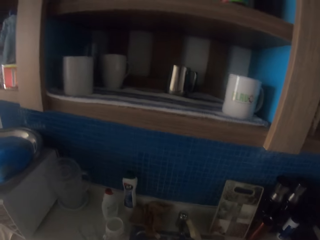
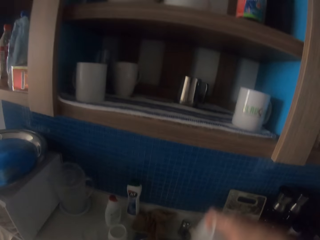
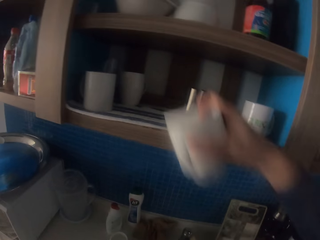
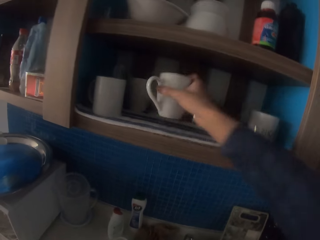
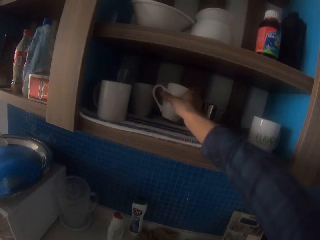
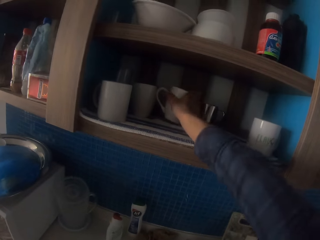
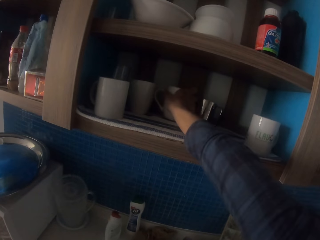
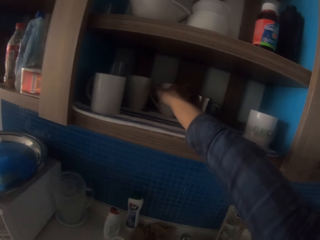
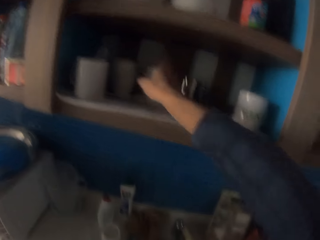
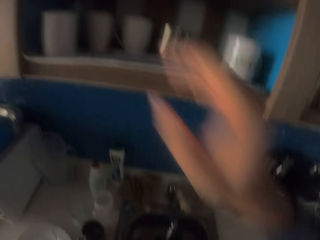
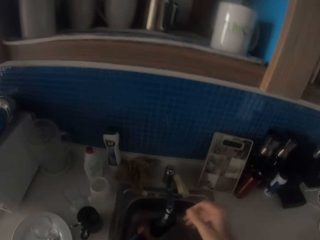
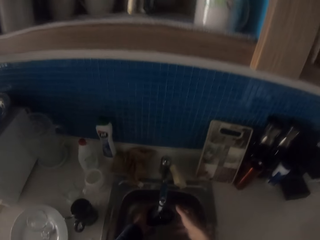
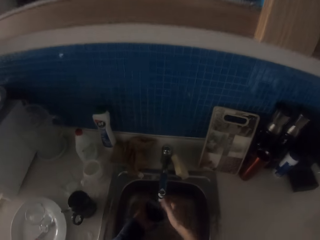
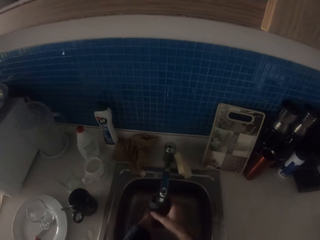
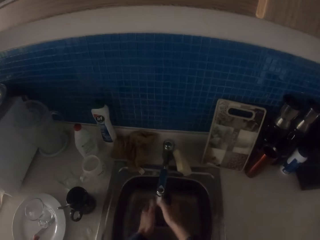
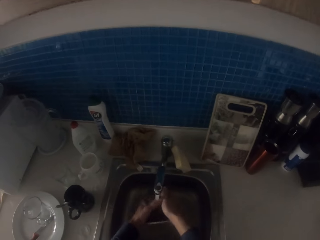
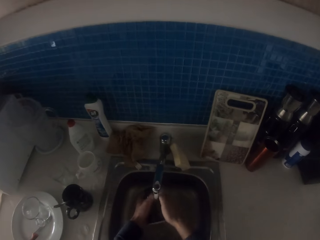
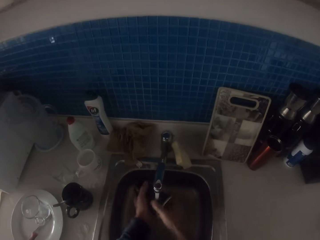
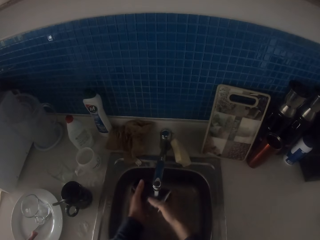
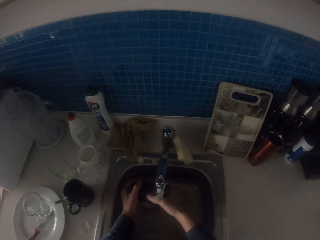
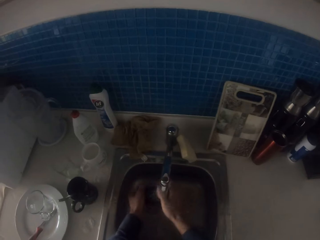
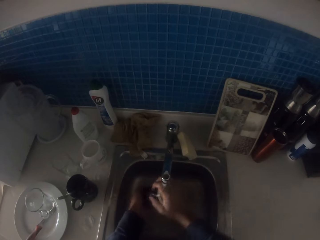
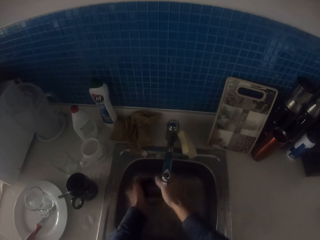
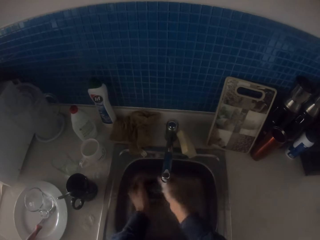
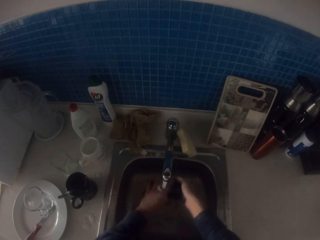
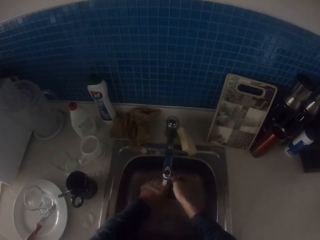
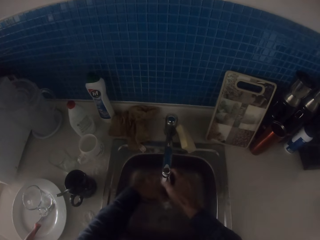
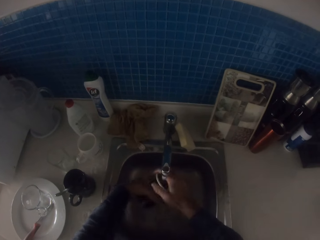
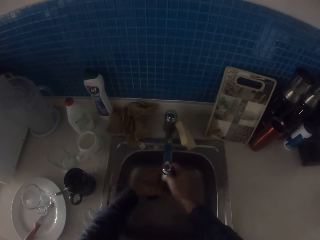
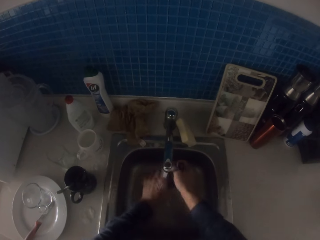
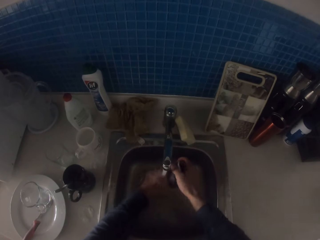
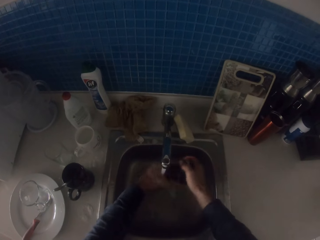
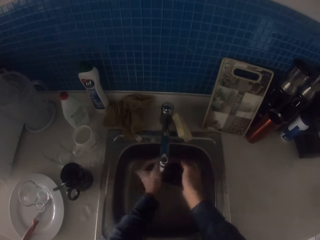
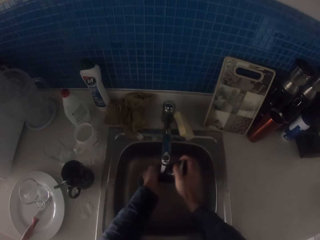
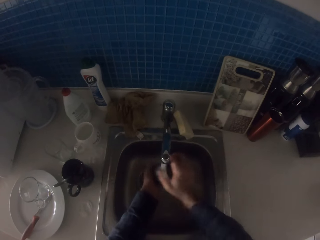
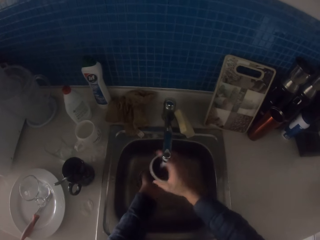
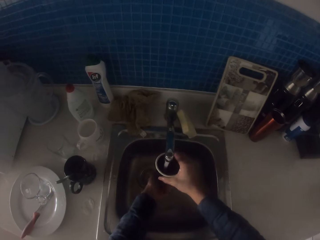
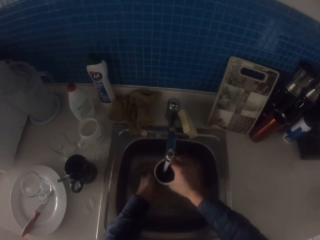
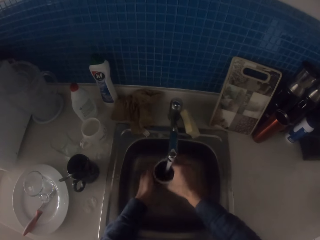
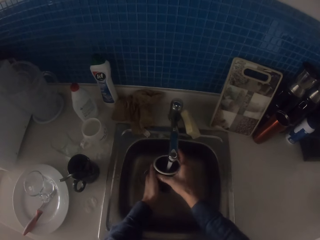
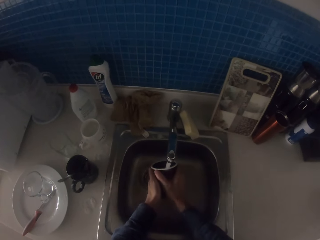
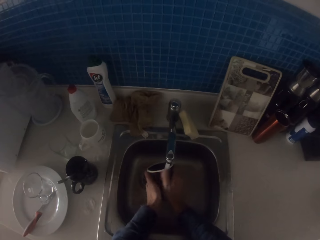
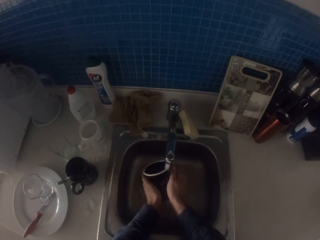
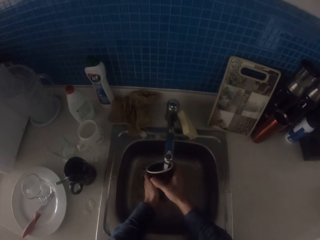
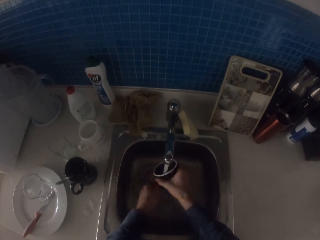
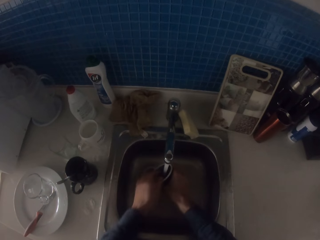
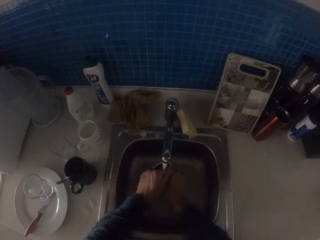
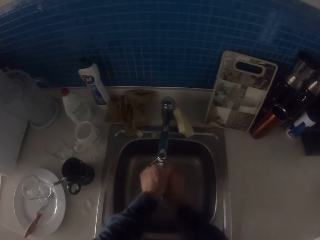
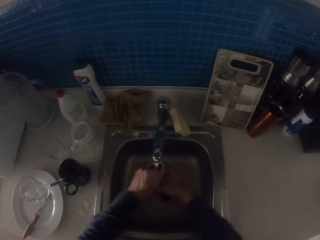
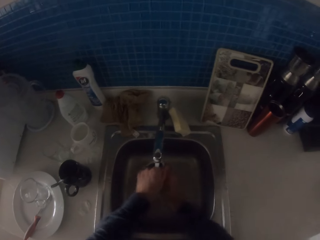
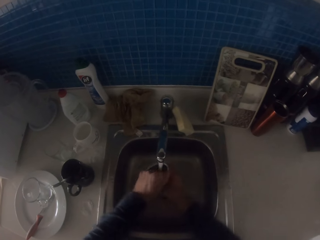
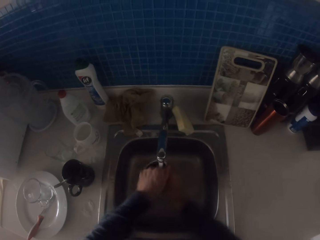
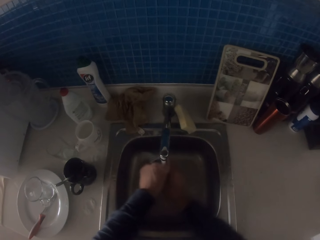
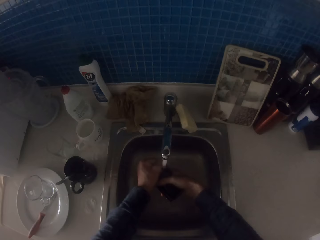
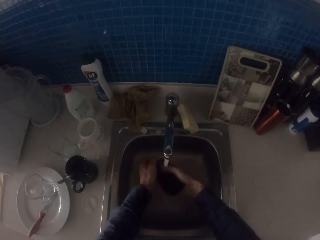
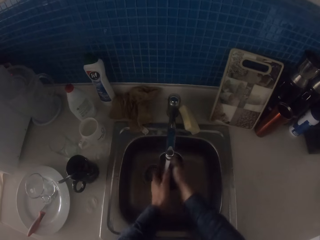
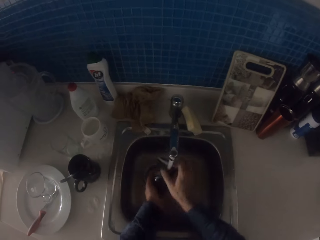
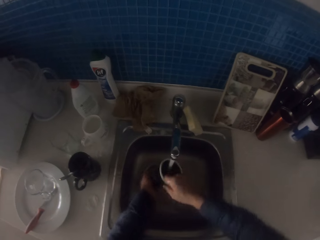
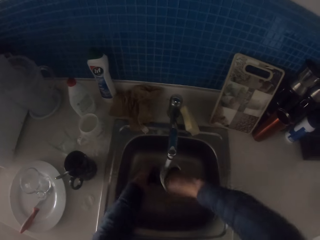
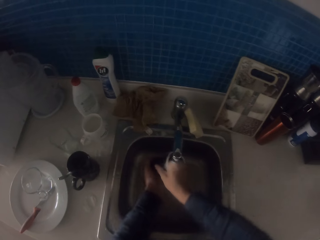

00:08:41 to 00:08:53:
The camera wearer puts the cup on the kitchen cabinet. They rinse the cup with running water from the tap.

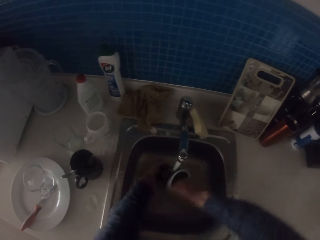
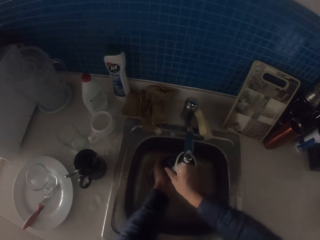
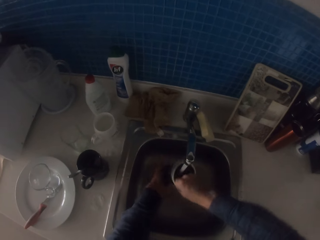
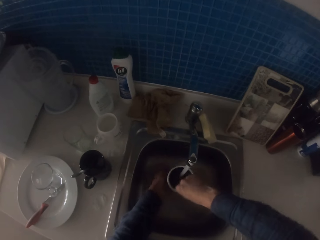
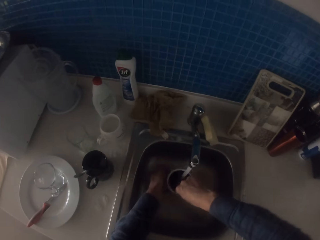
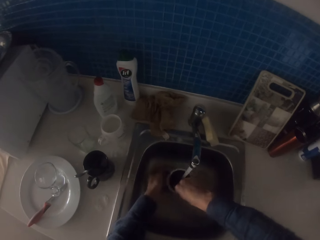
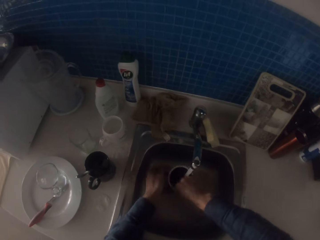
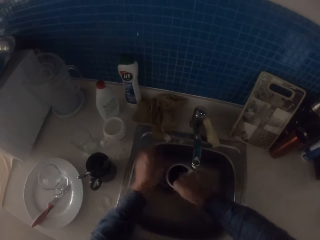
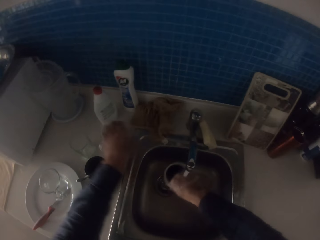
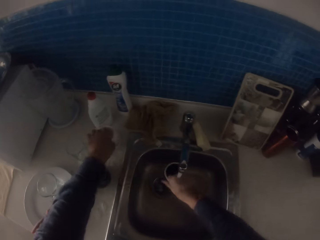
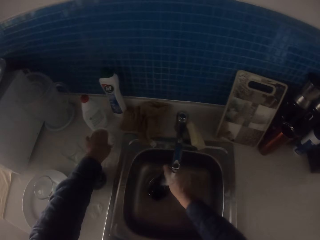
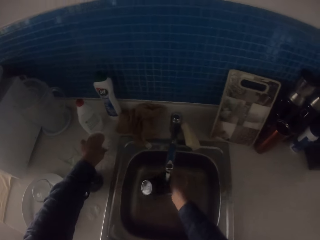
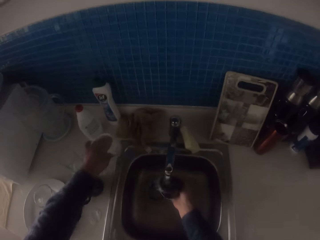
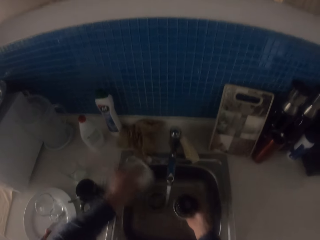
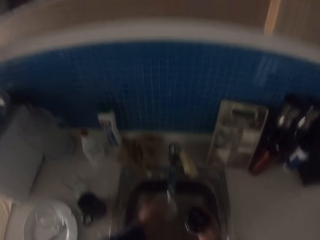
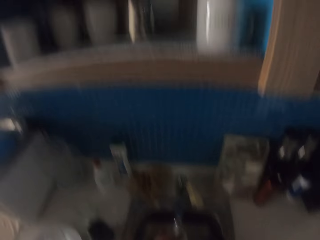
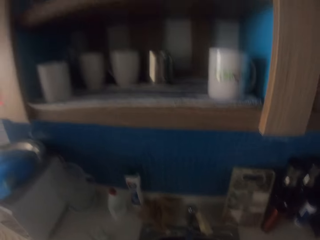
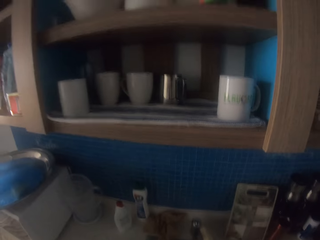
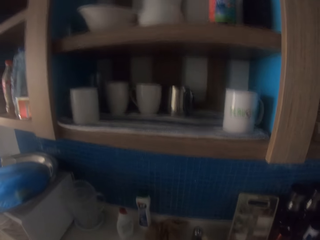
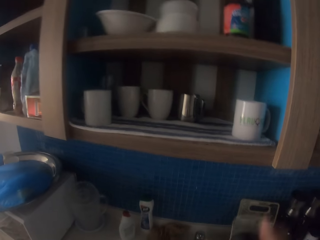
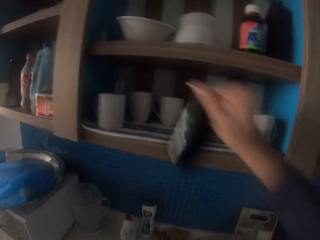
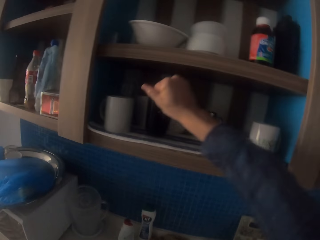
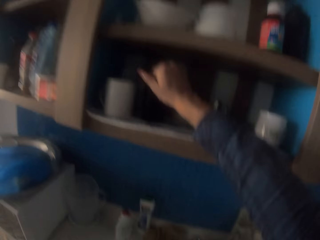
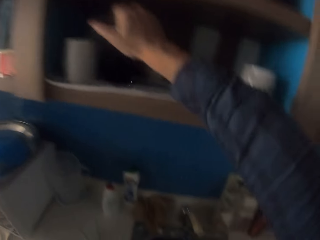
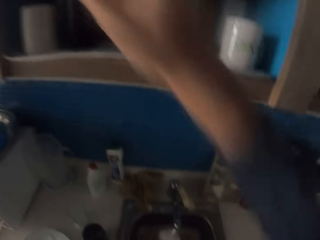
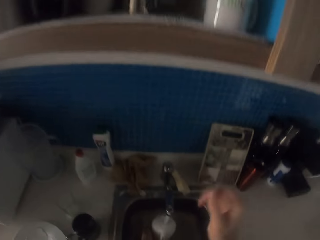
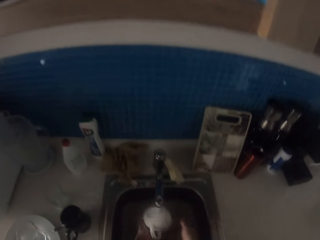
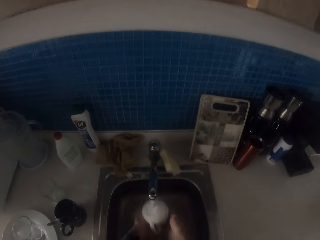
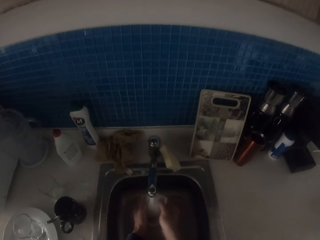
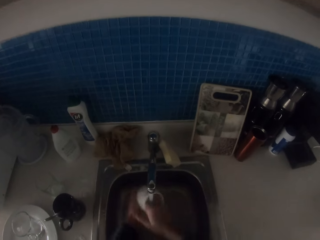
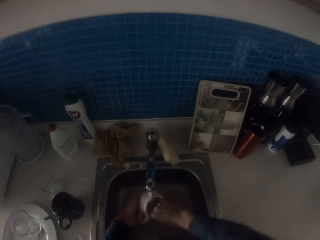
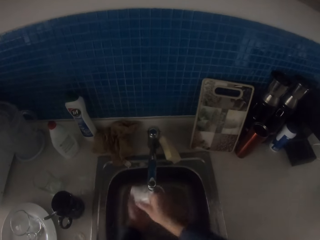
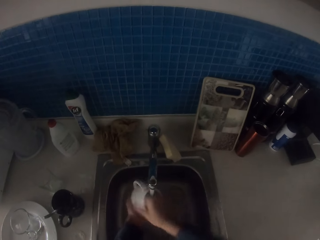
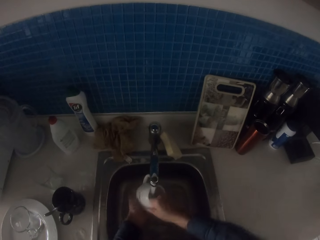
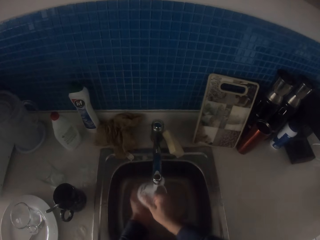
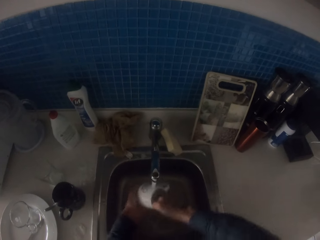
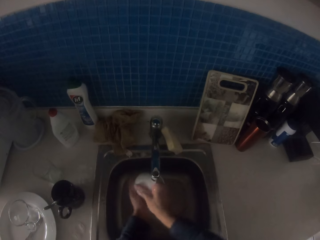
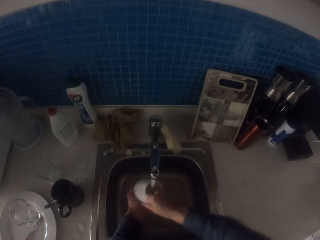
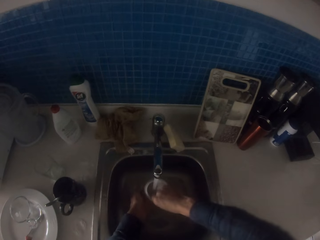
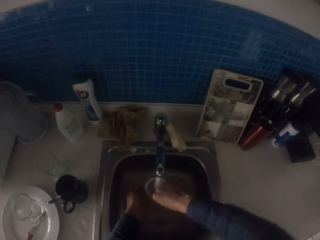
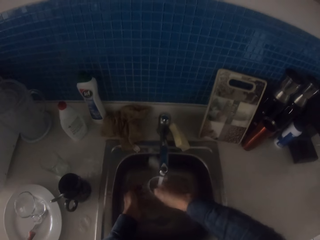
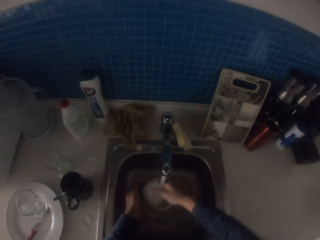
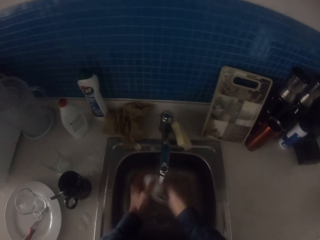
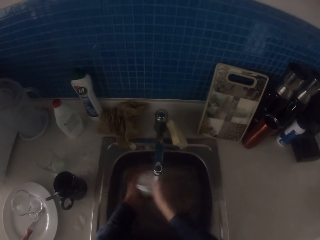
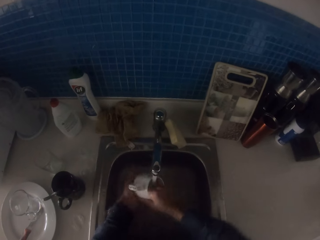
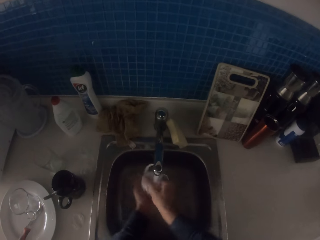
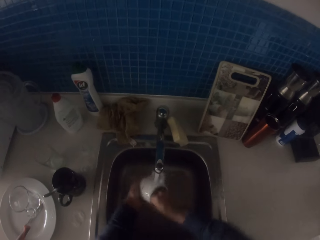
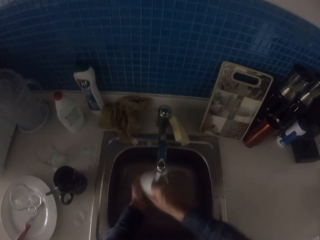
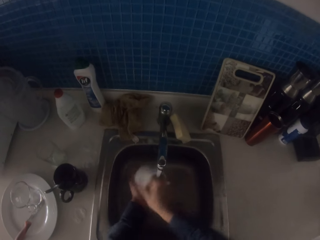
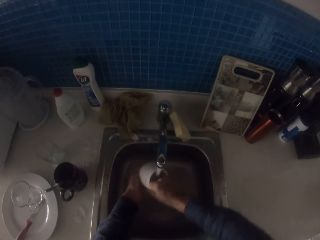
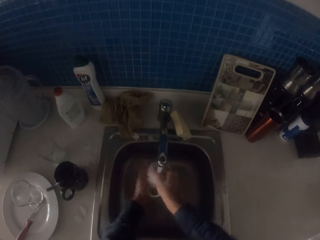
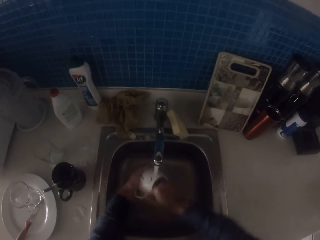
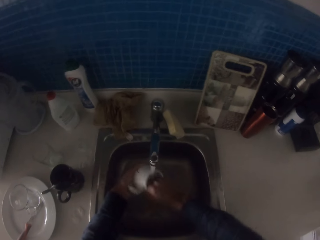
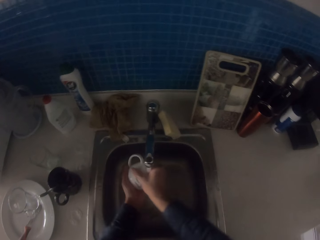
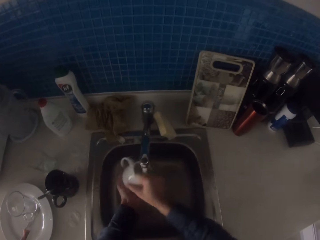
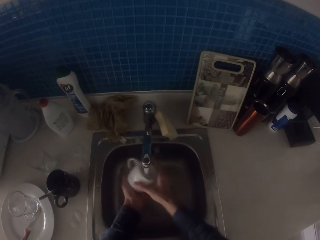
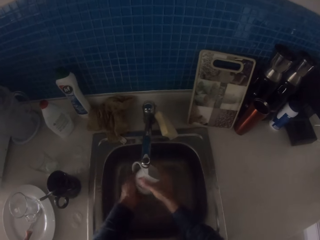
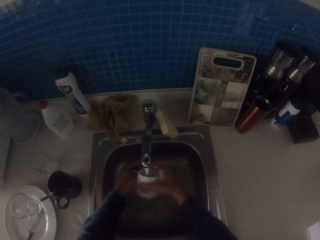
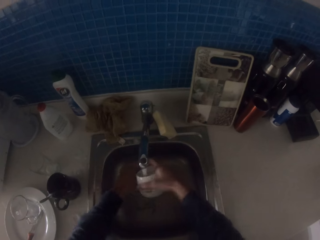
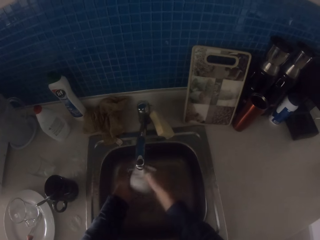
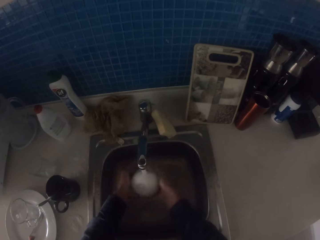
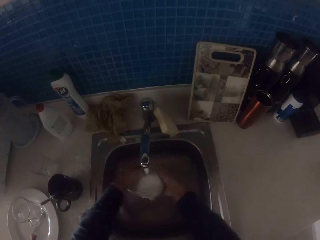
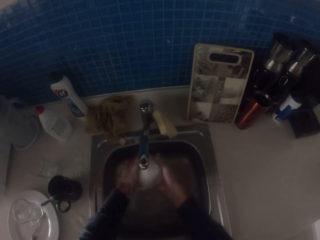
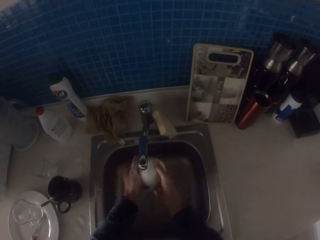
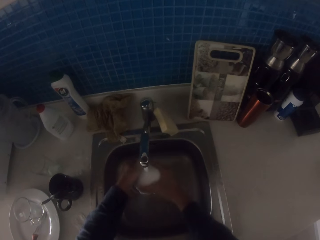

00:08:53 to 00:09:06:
The camera wearer picks a cup from the table sink. They put the cup on the kitchen cabinet. They rinse the cup with running water from the tap.
